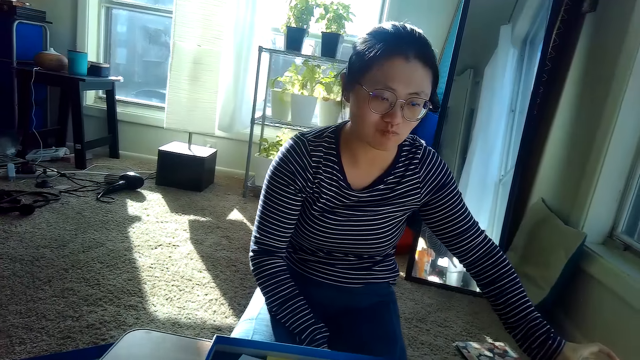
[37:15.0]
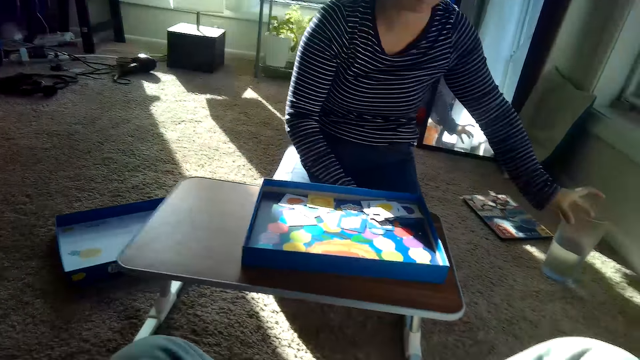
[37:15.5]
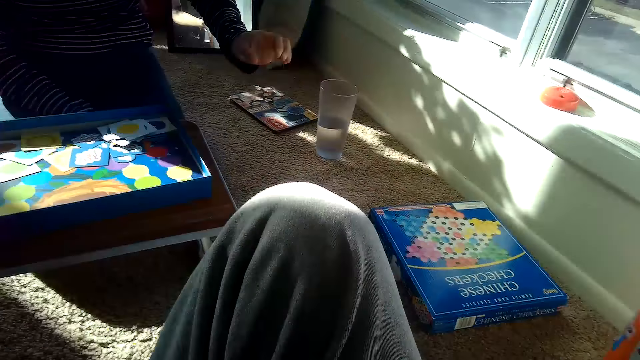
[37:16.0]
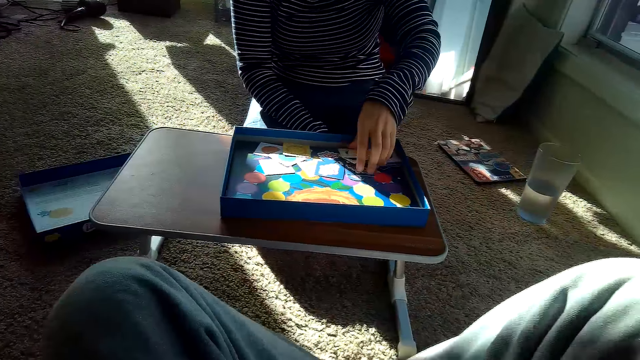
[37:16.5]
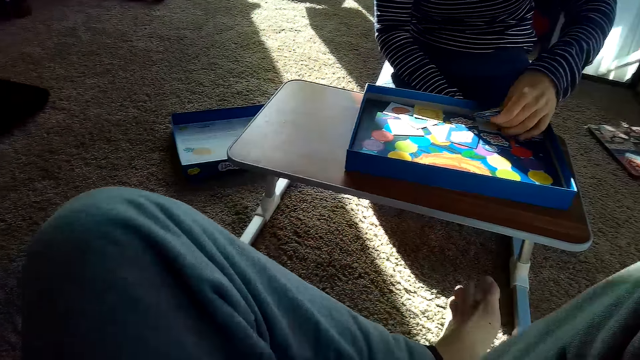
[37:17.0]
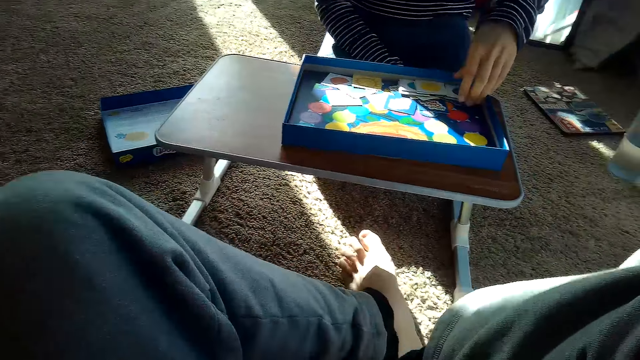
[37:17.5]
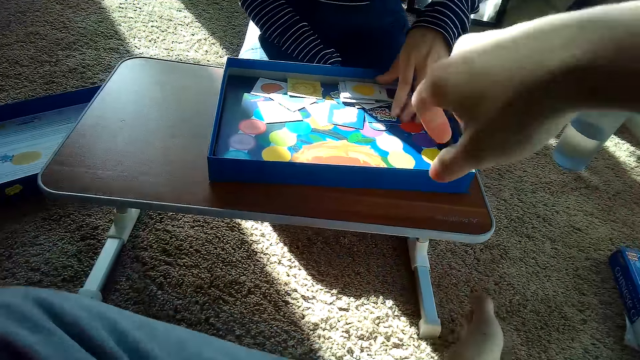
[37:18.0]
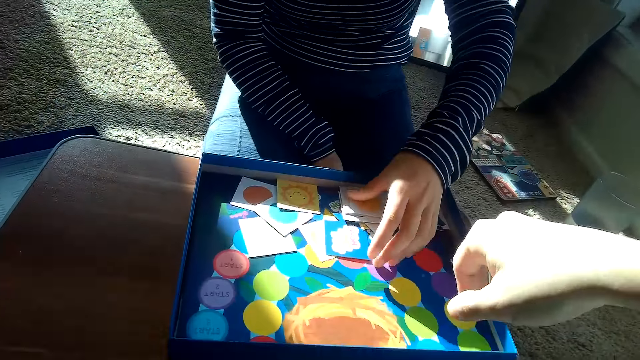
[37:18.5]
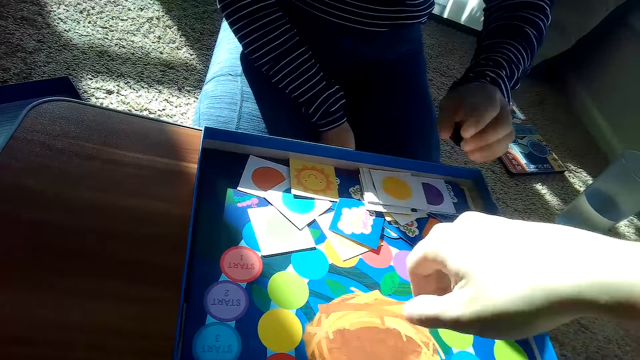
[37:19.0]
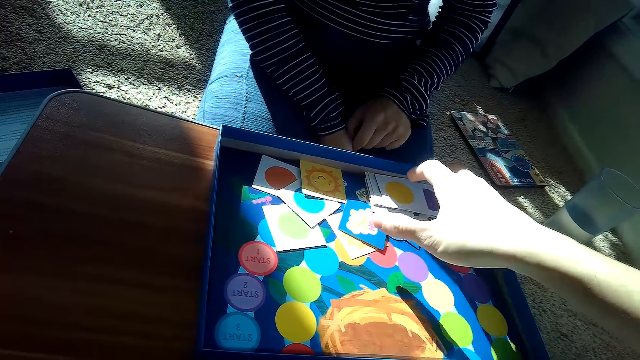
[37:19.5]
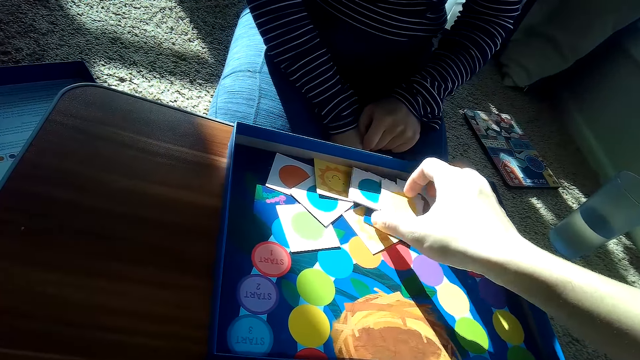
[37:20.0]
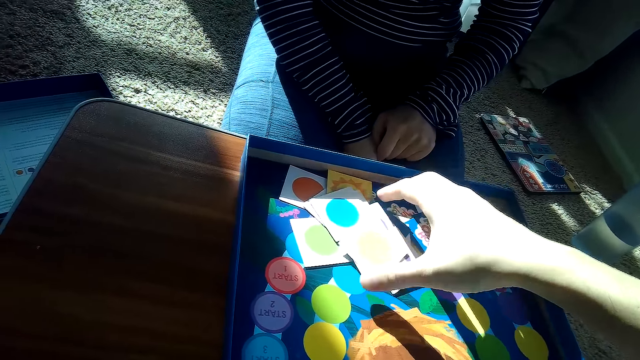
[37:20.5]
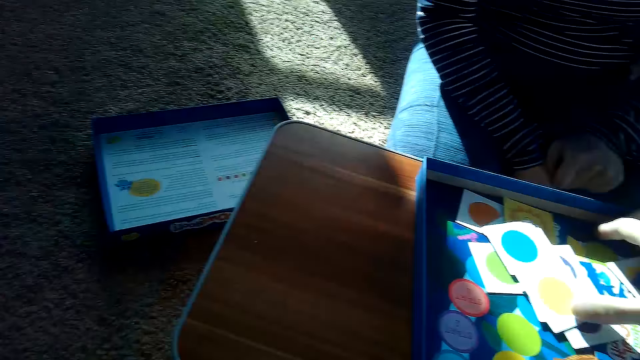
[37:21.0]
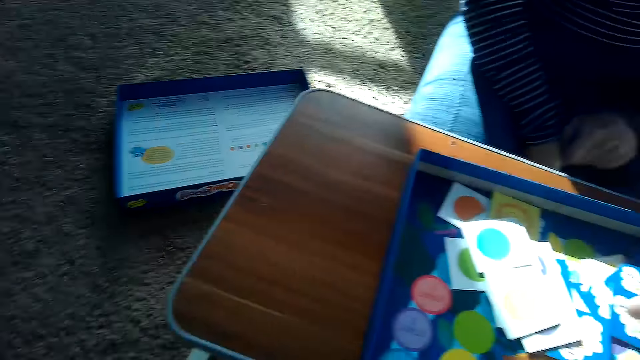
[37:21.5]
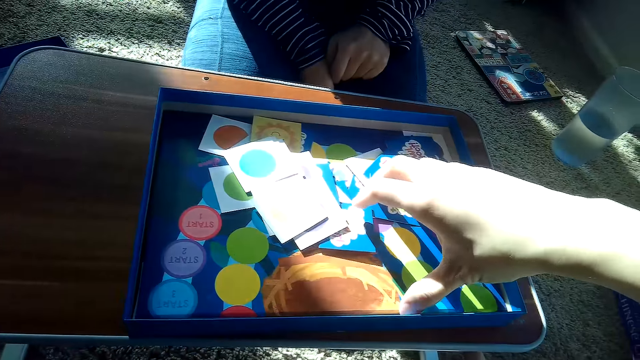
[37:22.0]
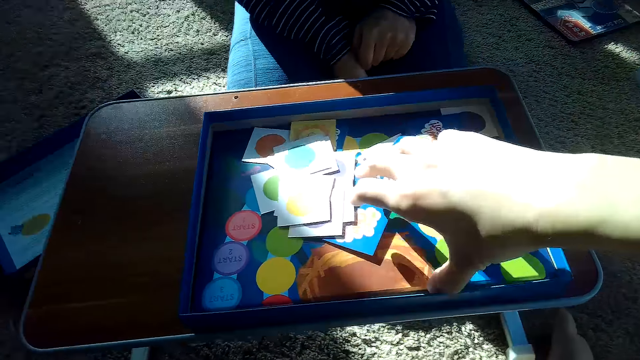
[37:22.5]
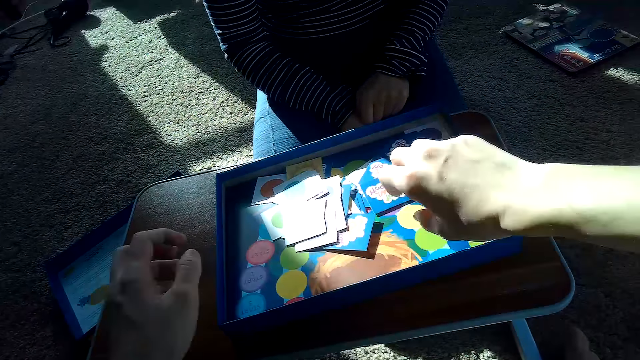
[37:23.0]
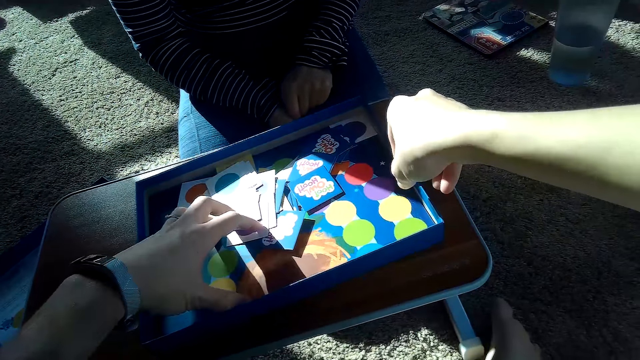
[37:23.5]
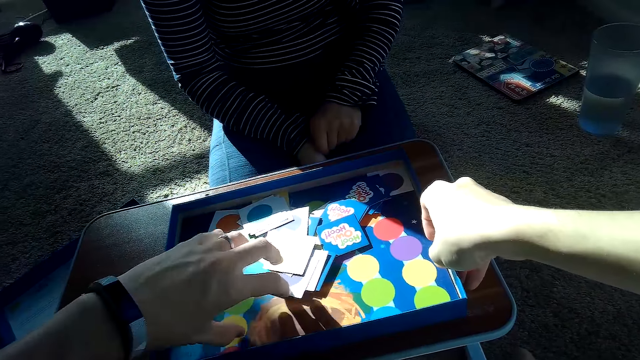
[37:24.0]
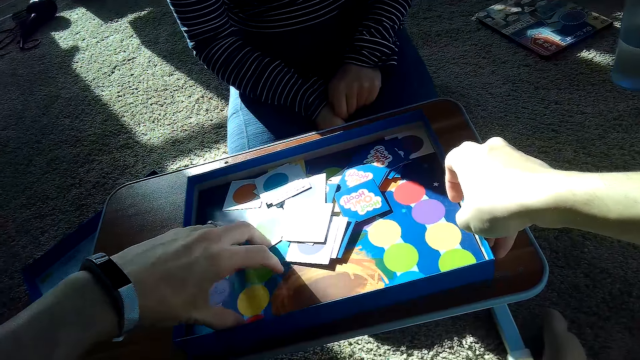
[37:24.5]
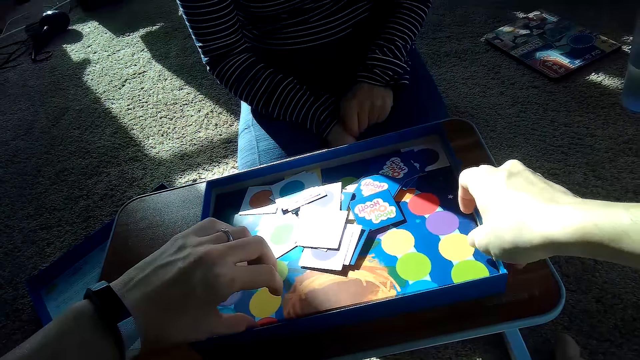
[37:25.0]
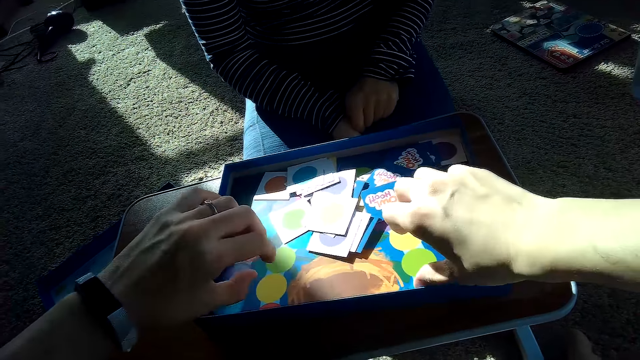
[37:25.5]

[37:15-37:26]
The partner drops the glass of water with her left hand. The partner shuffles some cards from a covering of the board game on the table with her left hand. The partner touches the cards. The camera wearer removes the game board from the box.

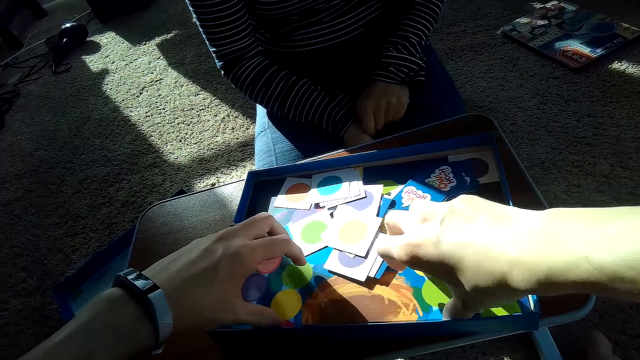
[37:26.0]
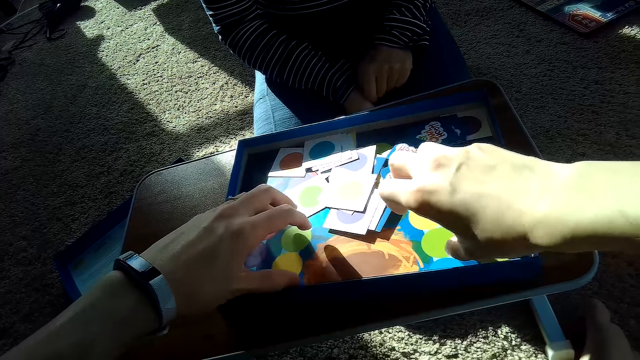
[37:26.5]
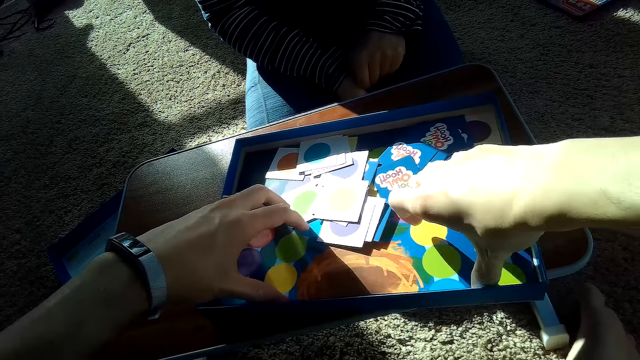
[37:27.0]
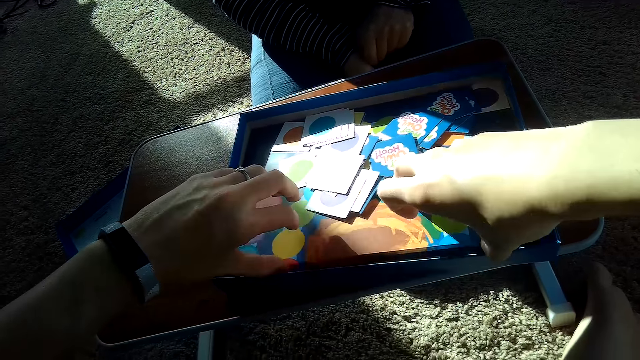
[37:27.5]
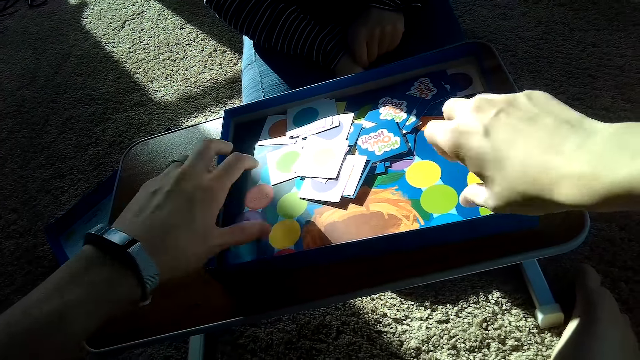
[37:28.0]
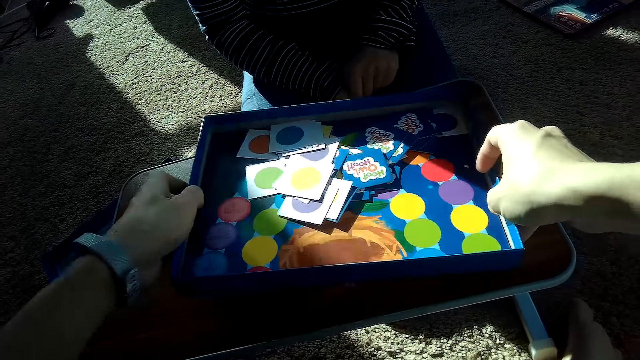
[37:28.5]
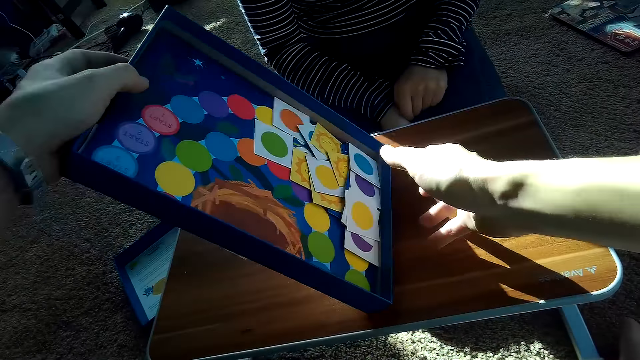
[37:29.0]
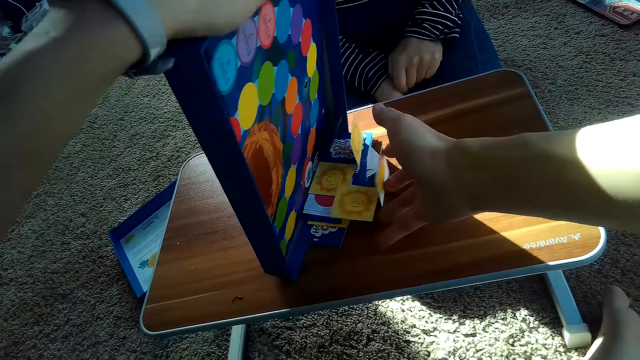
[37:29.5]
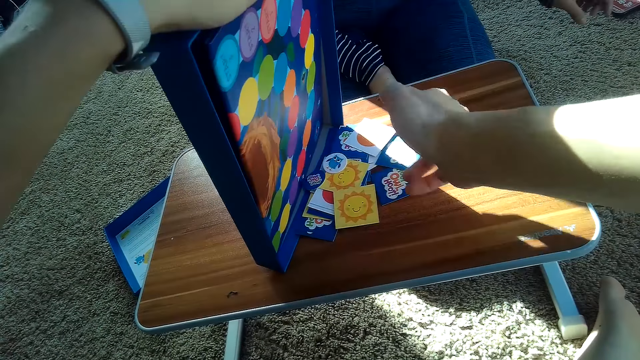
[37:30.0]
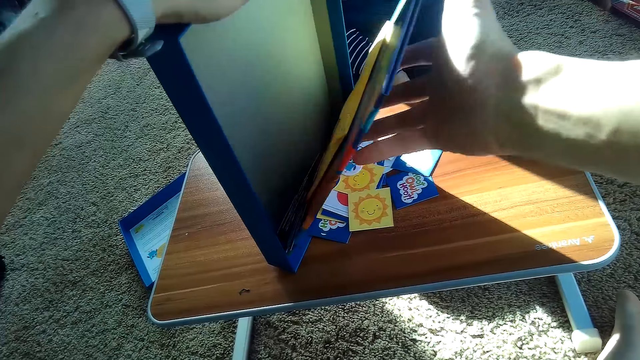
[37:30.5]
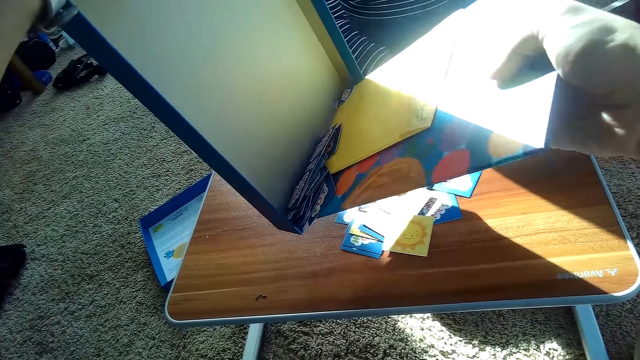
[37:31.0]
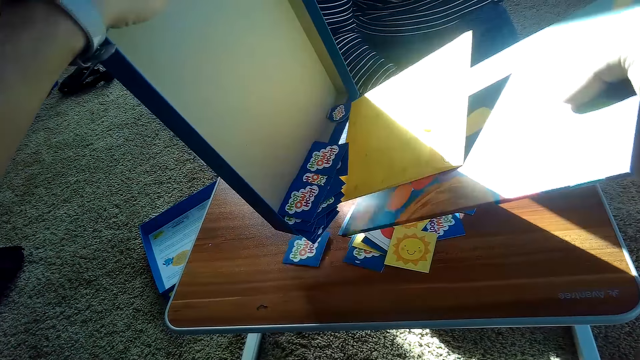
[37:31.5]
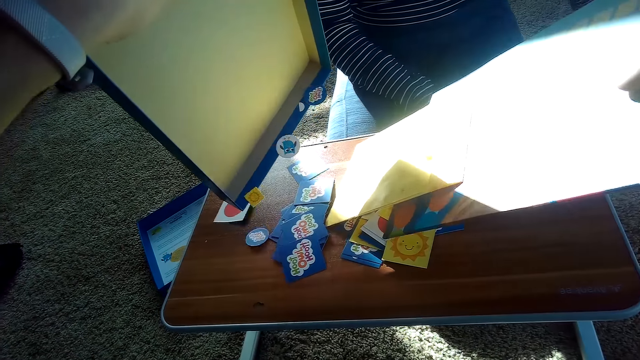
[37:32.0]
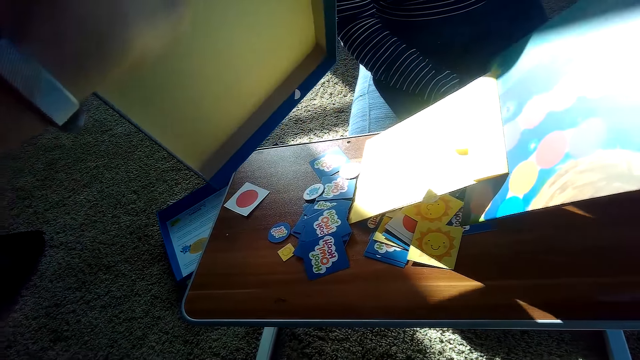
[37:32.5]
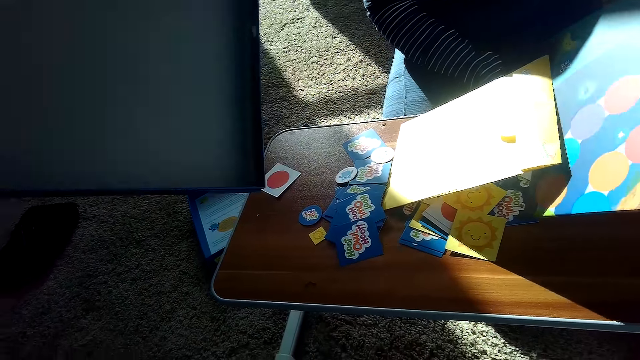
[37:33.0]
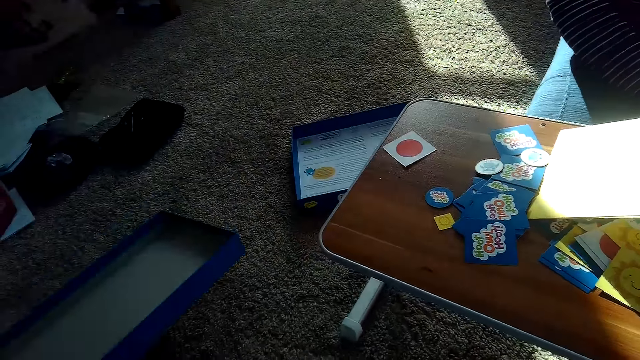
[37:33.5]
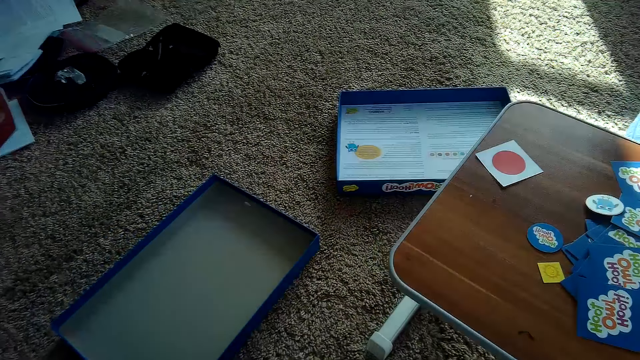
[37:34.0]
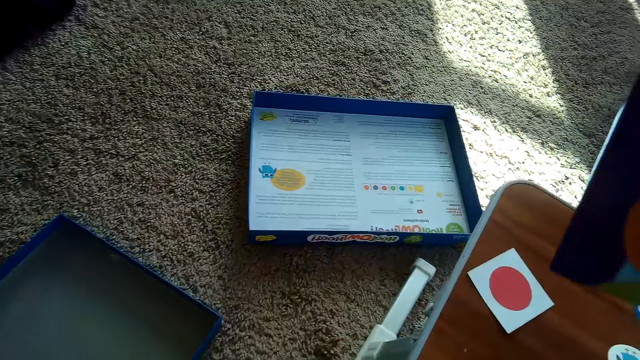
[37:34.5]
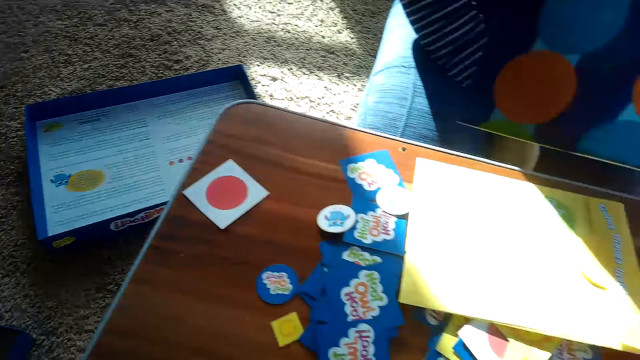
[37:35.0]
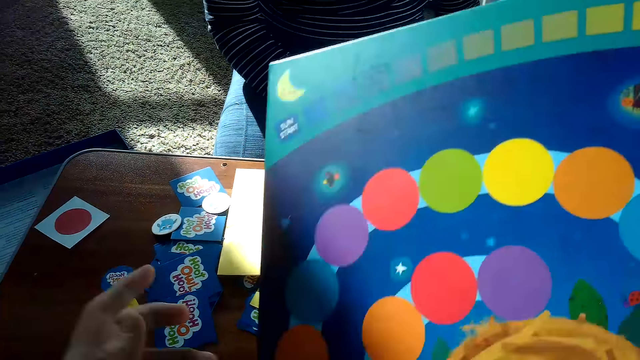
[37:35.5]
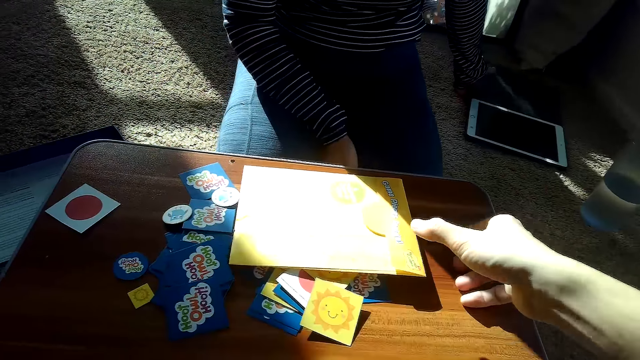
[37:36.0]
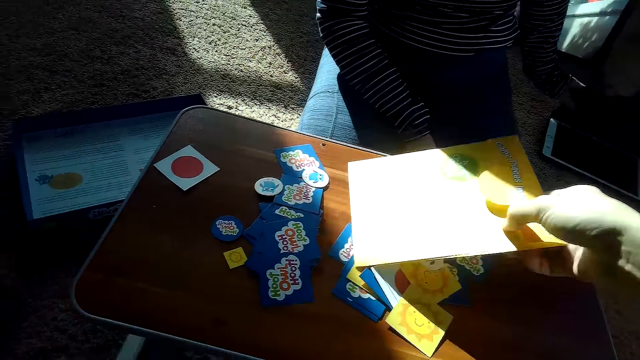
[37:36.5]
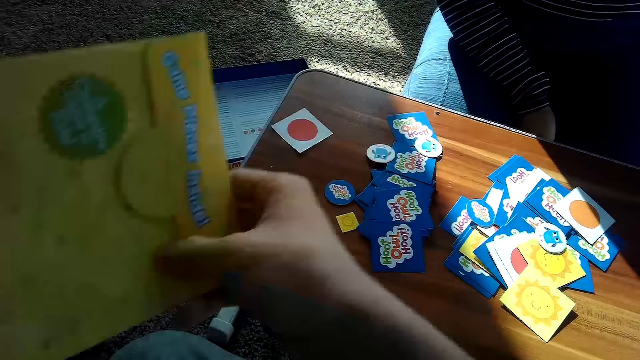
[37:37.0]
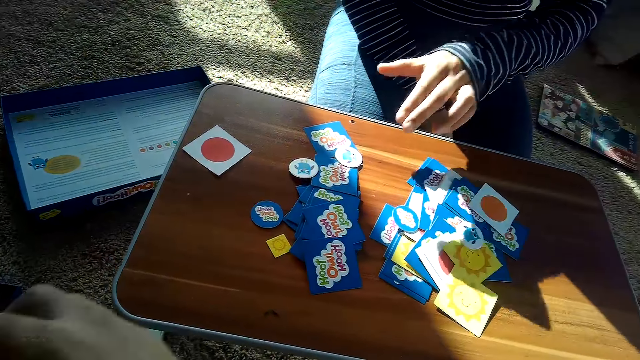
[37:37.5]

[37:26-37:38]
The camera wearer picks the covering of the board game up from the table with both hands. He turns out the cards and chips in the covering of the board game onto the table with both hands. He holds the game board with his right hand. He removes the game board from the covering of the board game with his right hand. He drops the covering of the board game on the floor with his left hand. He picks up a leaflet or game guide of the board game from the table with his right hand. He puts down the game guide.
